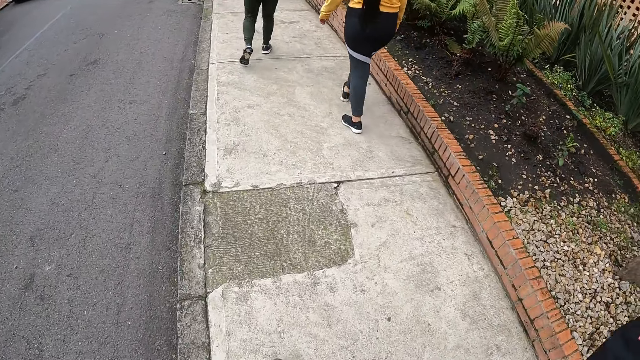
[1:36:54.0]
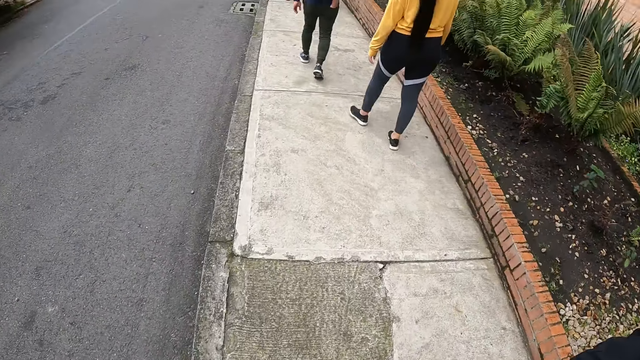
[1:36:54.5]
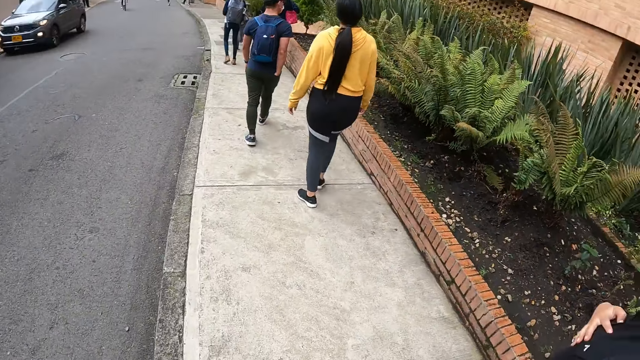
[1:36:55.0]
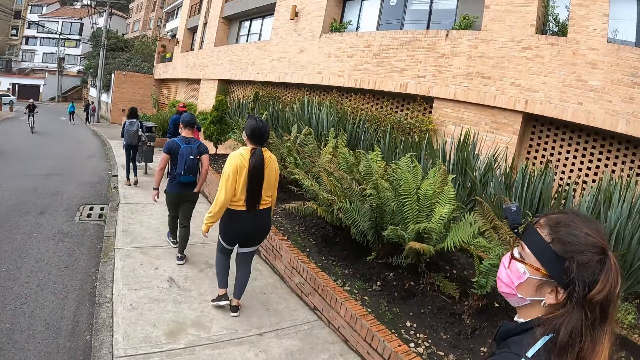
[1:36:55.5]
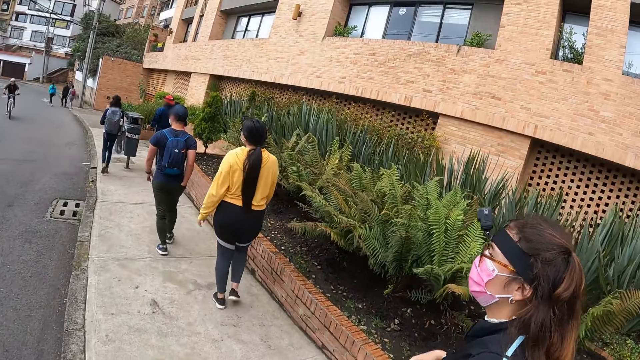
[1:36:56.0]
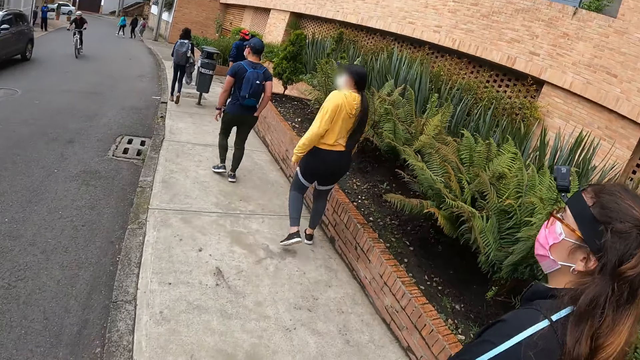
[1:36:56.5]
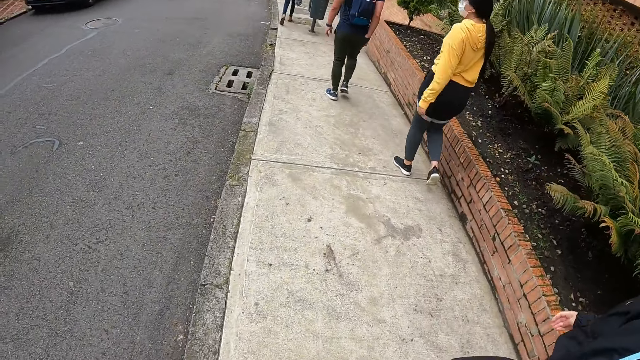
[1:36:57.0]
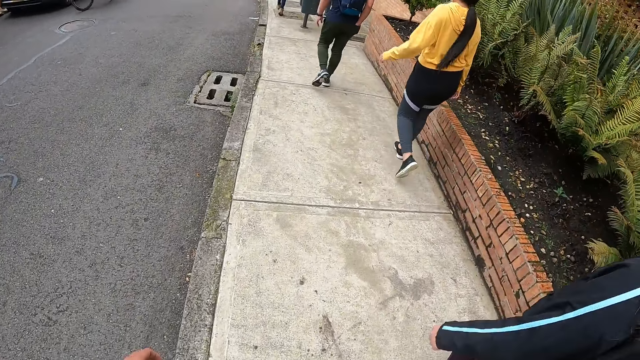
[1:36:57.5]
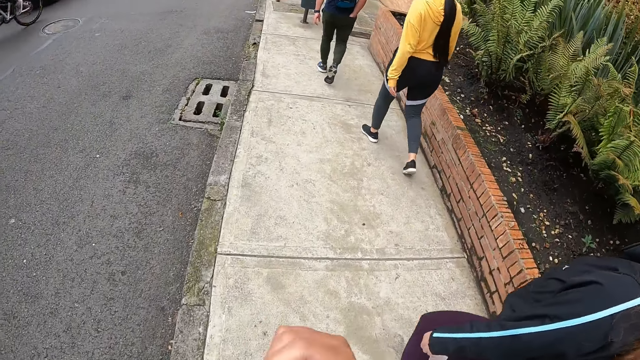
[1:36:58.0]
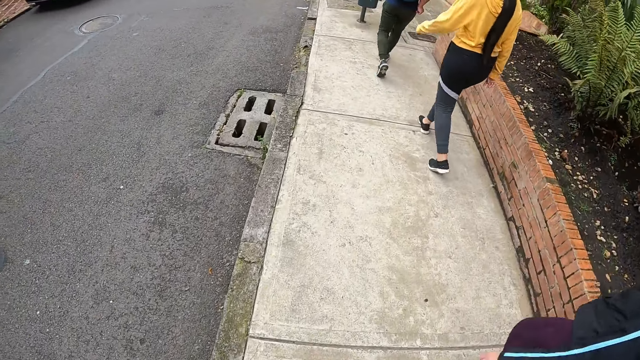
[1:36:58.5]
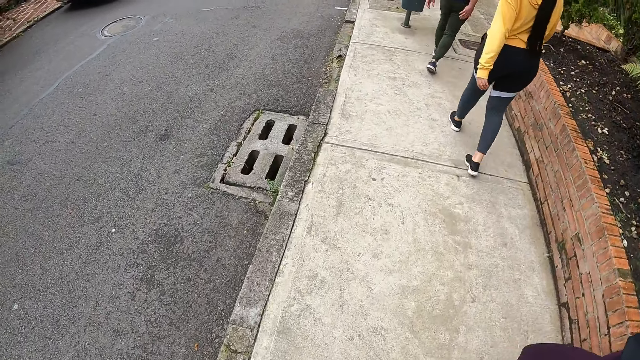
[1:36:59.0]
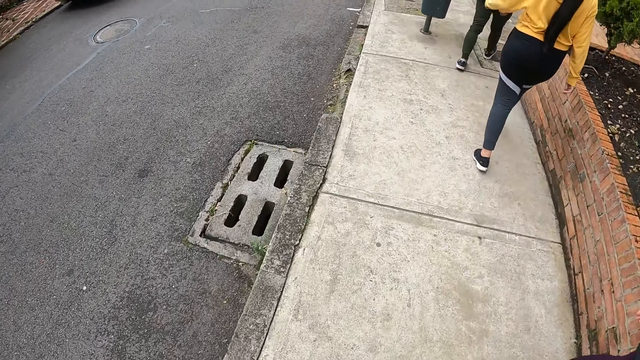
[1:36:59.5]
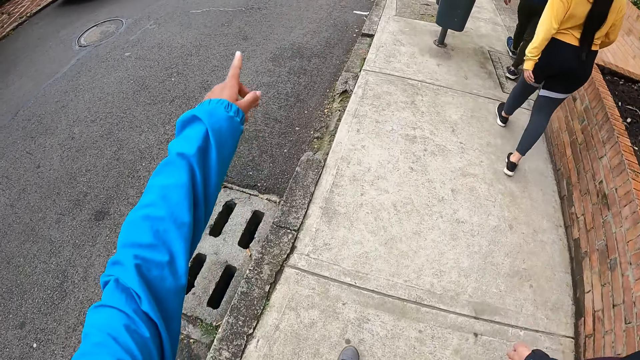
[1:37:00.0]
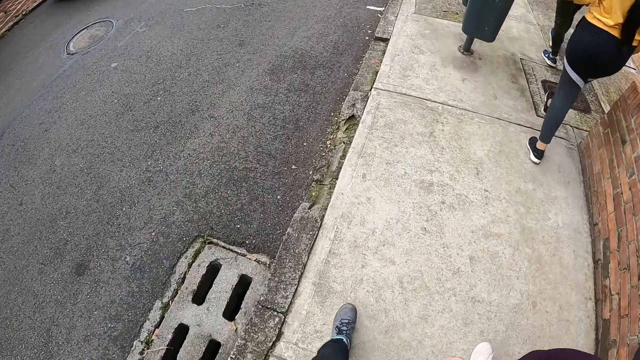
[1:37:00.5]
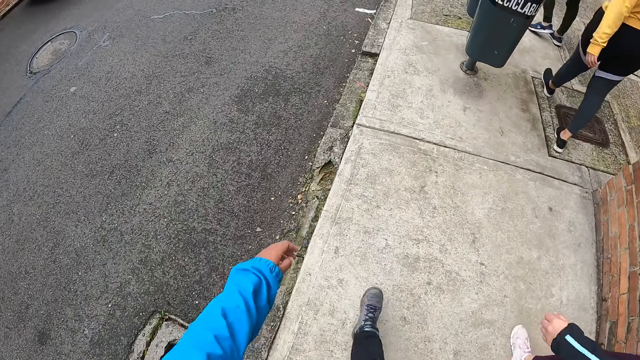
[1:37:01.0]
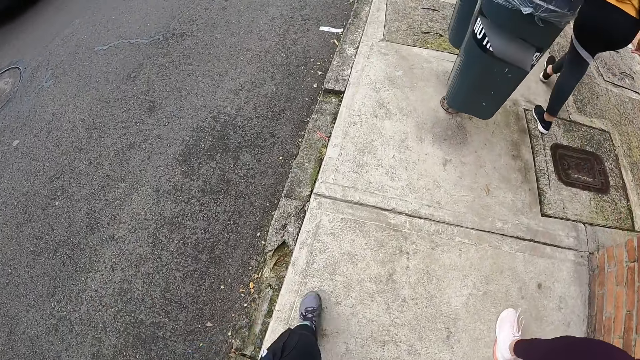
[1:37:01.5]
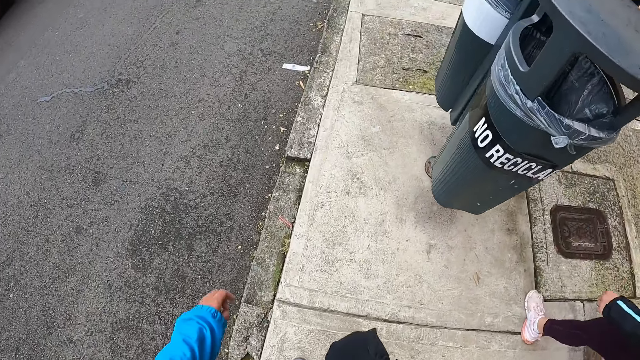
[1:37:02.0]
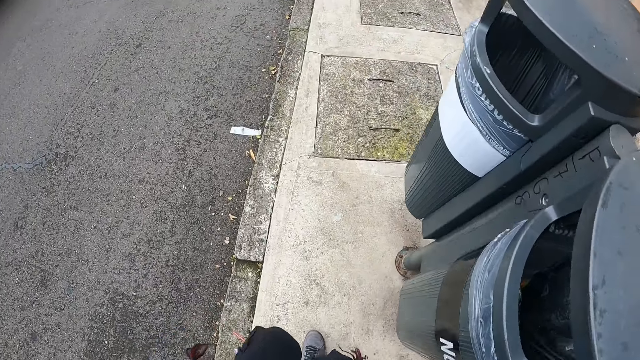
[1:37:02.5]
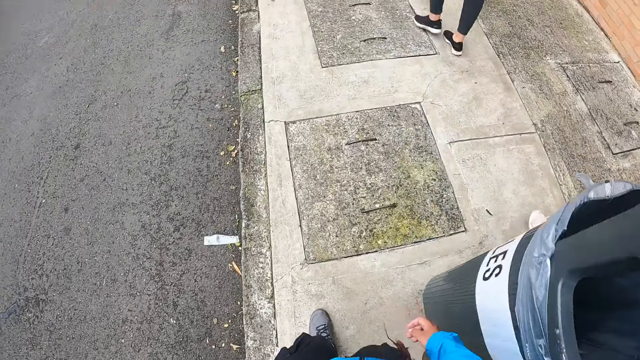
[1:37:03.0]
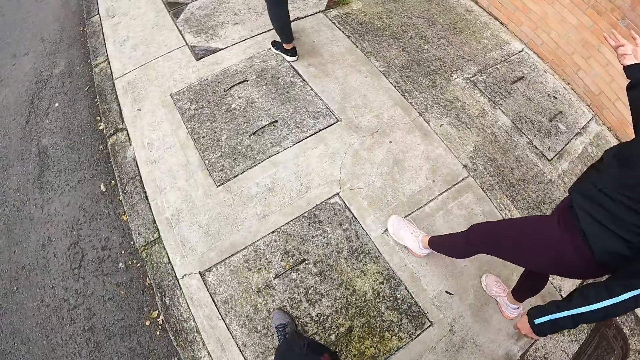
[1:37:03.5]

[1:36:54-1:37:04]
A bicycle rides past the camera wearer. The camera wearer points with her left hand. She walks.

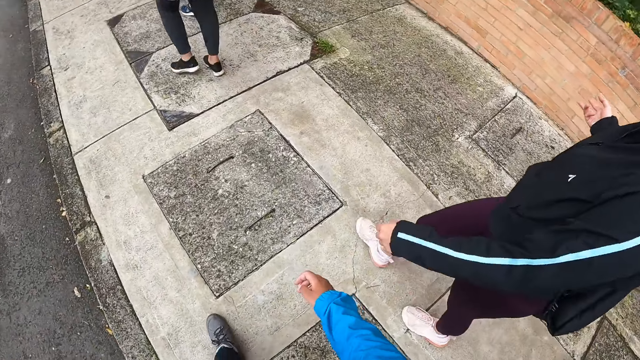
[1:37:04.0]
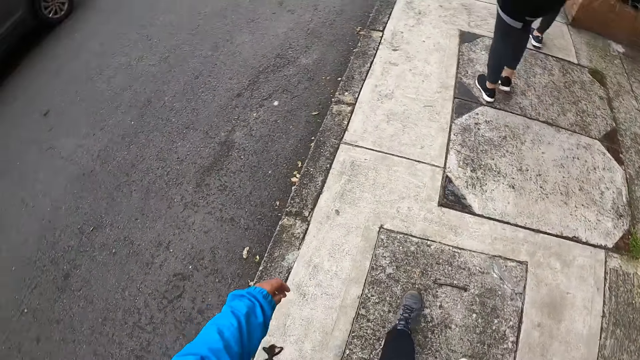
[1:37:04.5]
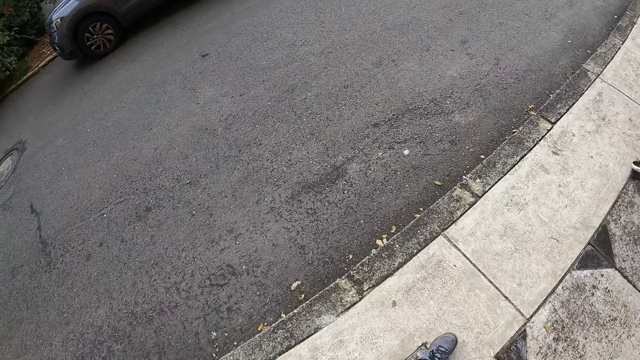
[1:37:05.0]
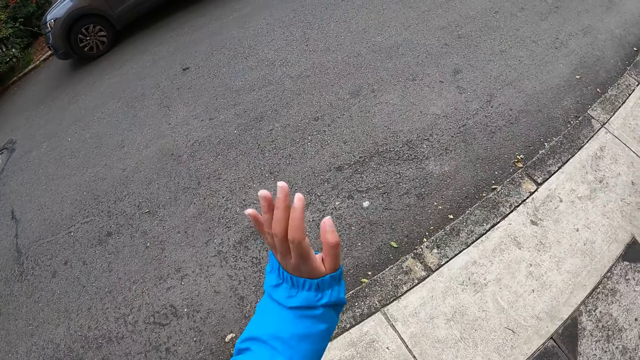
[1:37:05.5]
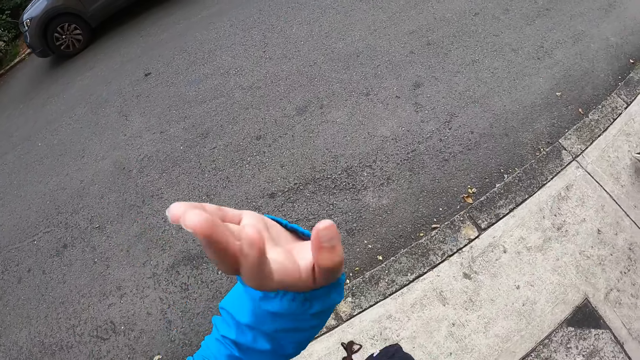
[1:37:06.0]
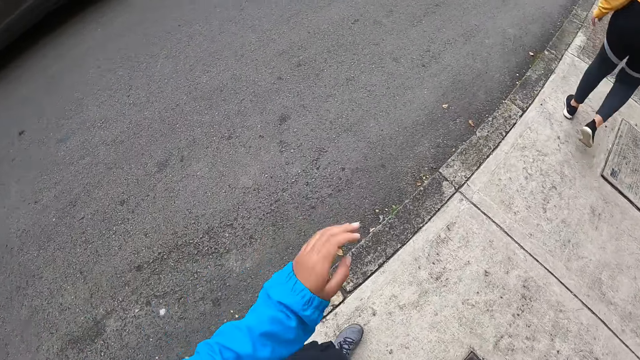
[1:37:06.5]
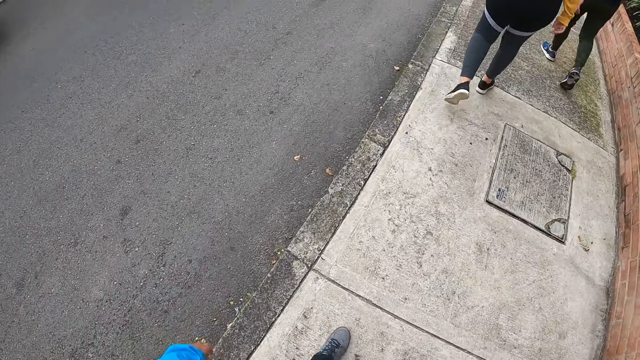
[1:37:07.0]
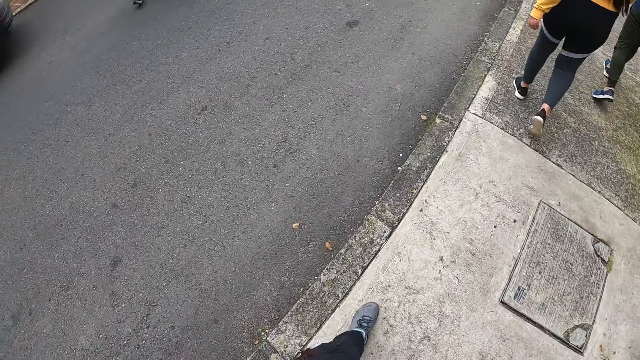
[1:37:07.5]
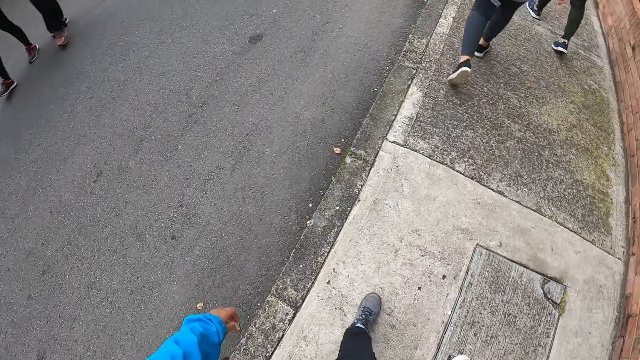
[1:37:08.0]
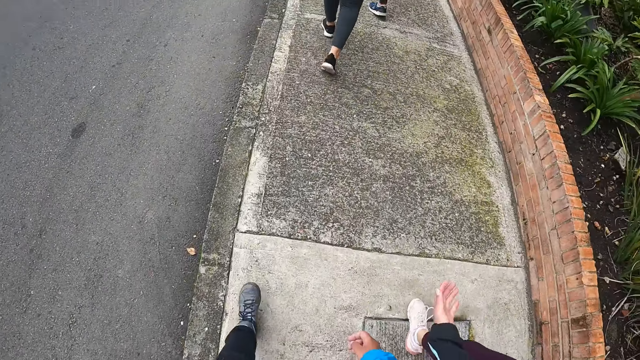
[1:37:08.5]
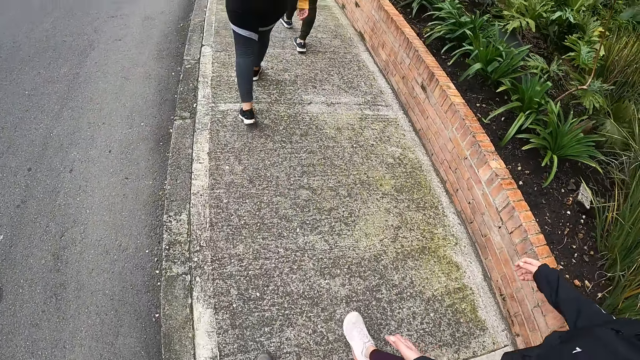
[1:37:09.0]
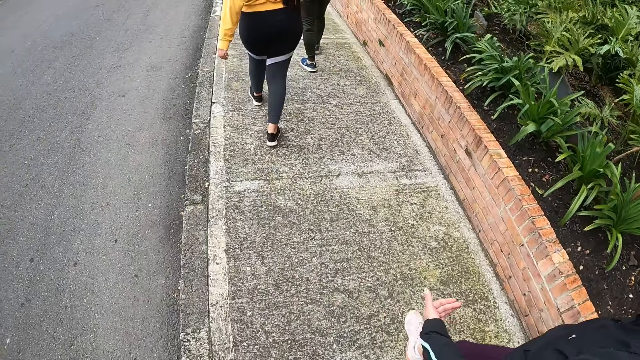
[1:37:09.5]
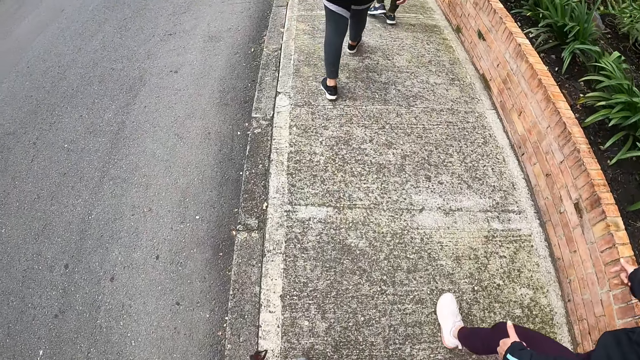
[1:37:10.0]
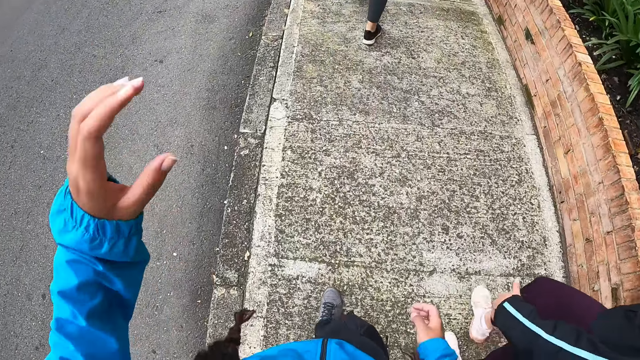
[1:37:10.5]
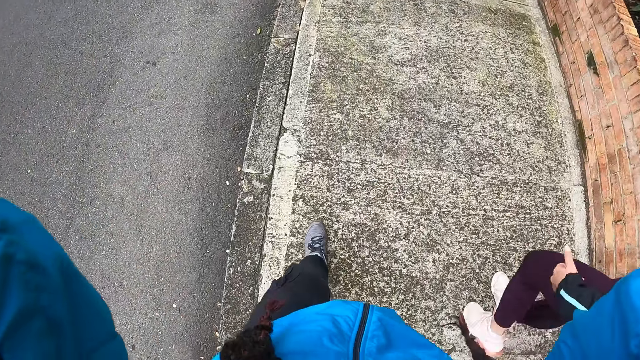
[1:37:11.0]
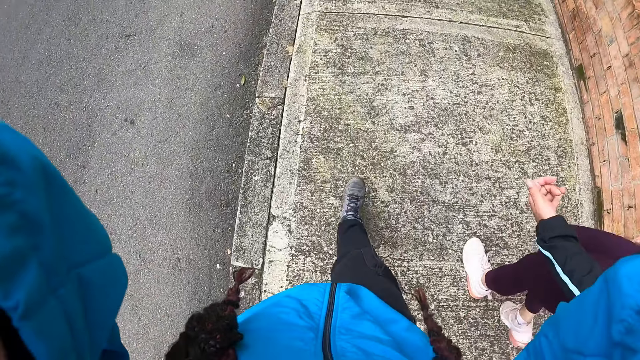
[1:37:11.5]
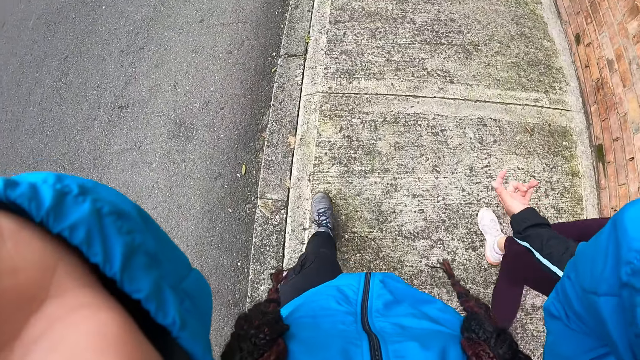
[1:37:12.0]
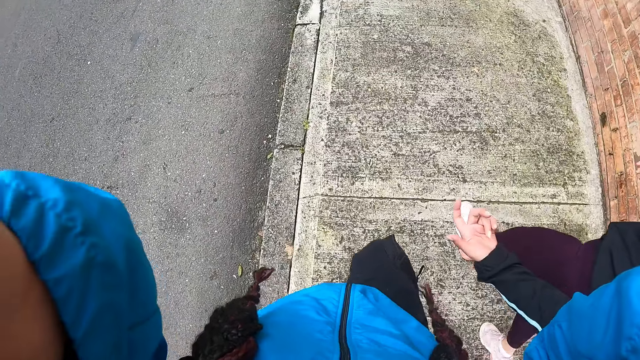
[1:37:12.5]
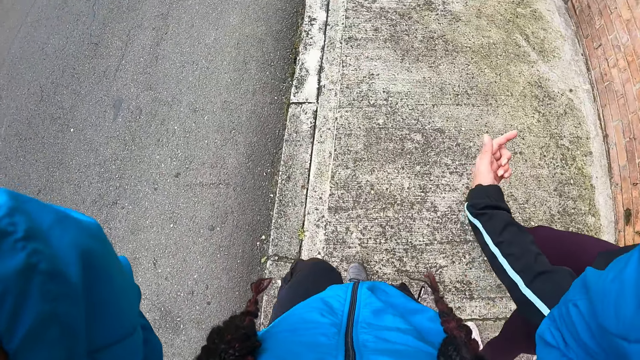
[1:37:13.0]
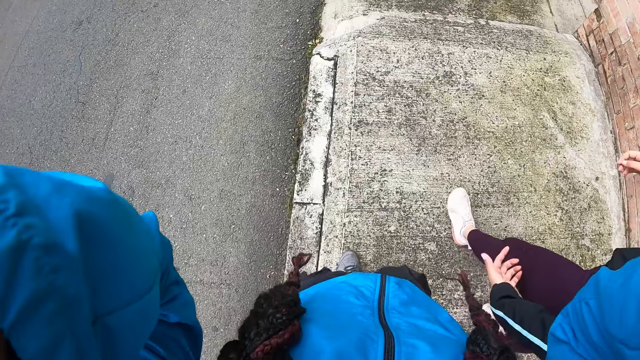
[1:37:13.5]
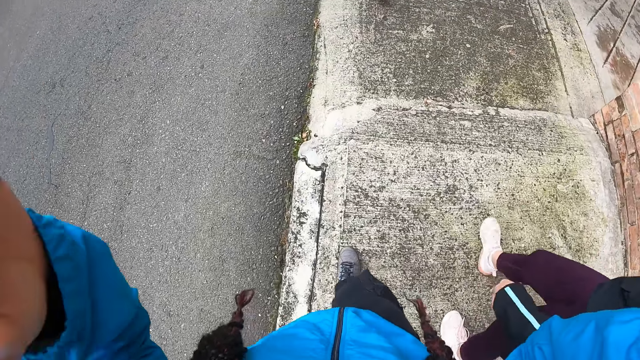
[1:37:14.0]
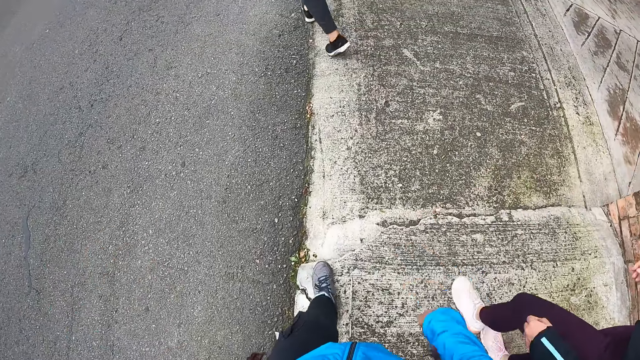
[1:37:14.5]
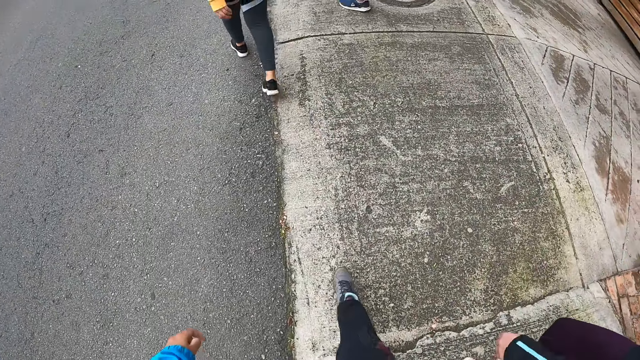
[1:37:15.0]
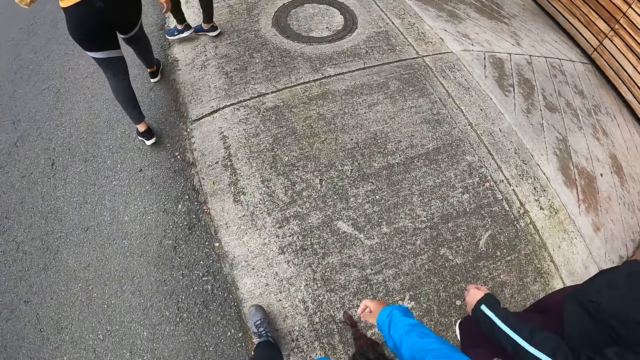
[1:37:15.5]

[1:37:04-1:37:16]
The camera wearer waves her left hand. She walks. She adjusts the camera on her head with both hands. She interacts with a woman.
